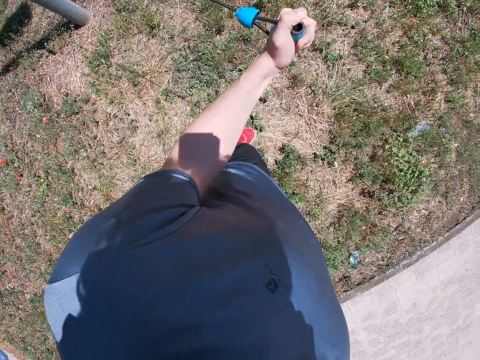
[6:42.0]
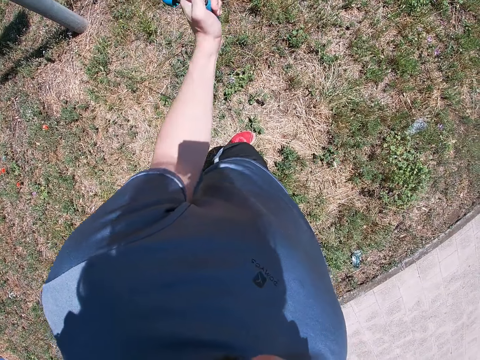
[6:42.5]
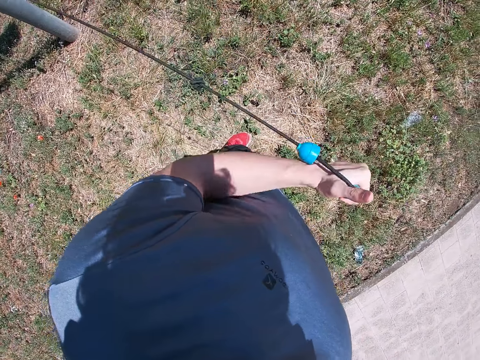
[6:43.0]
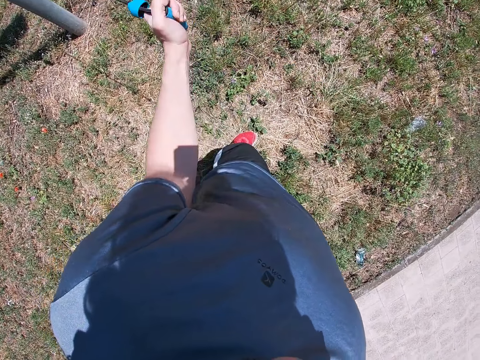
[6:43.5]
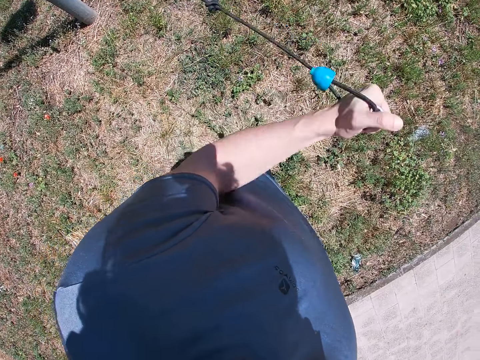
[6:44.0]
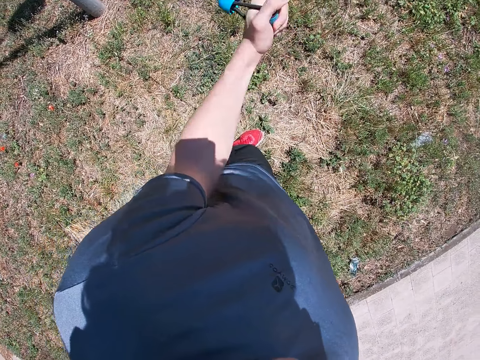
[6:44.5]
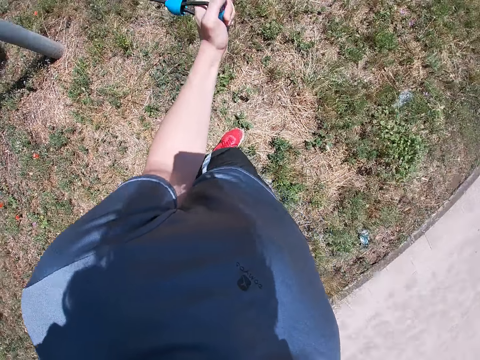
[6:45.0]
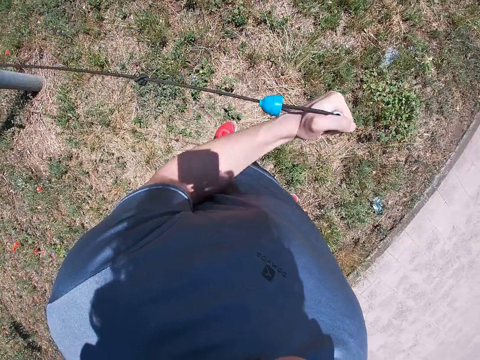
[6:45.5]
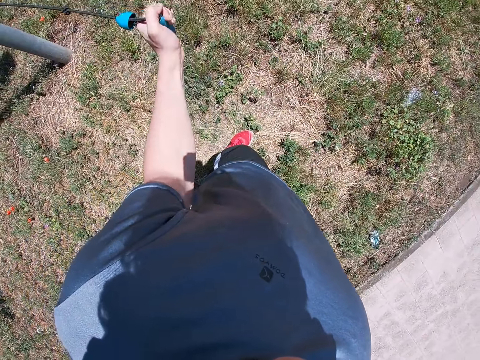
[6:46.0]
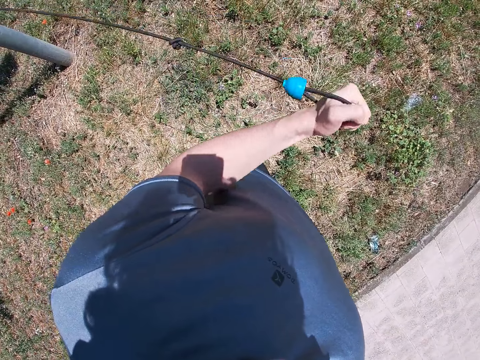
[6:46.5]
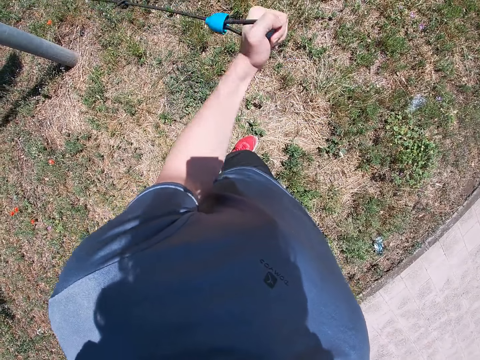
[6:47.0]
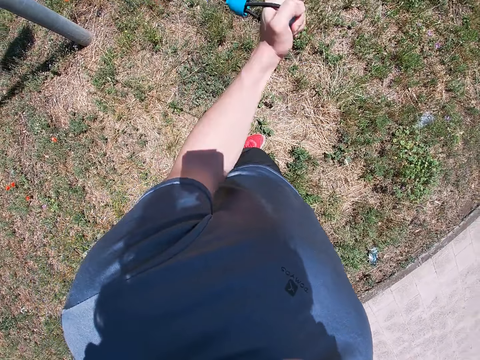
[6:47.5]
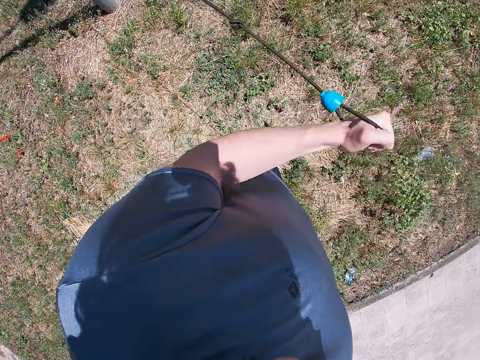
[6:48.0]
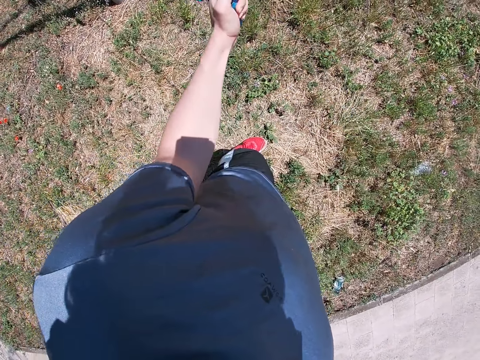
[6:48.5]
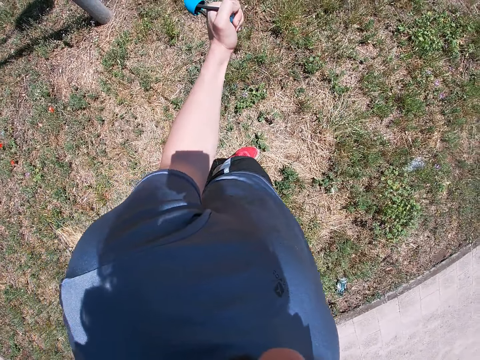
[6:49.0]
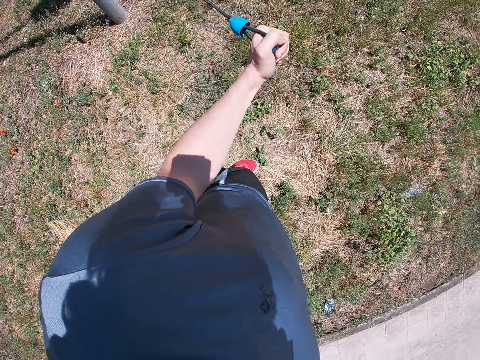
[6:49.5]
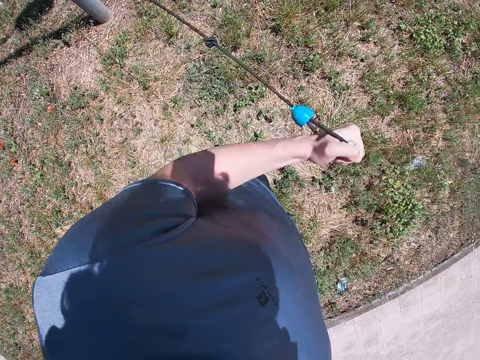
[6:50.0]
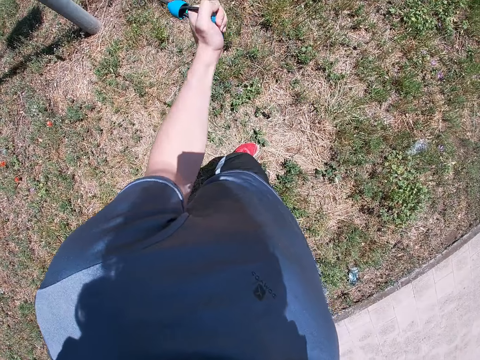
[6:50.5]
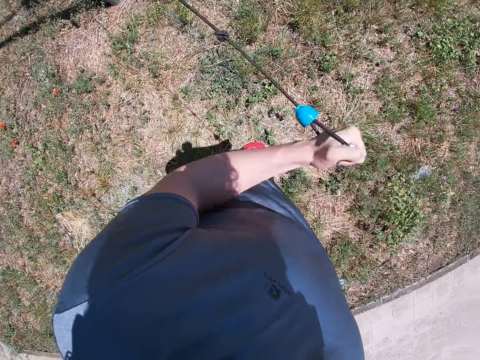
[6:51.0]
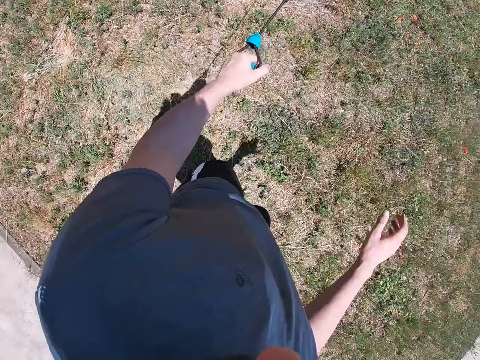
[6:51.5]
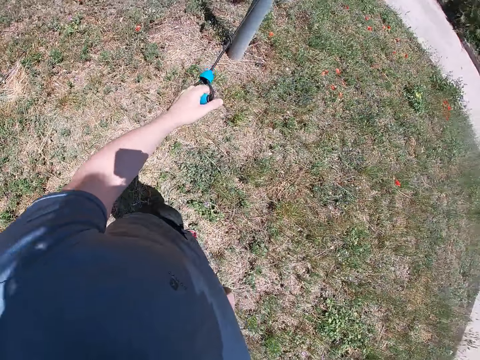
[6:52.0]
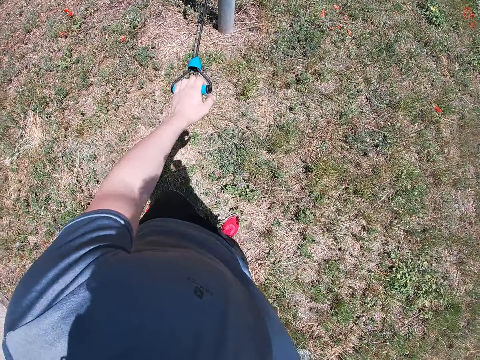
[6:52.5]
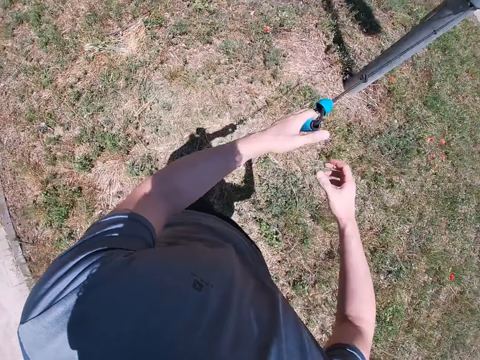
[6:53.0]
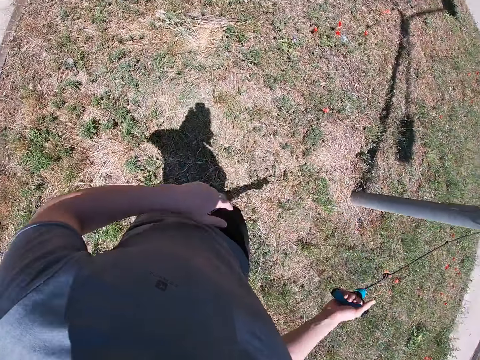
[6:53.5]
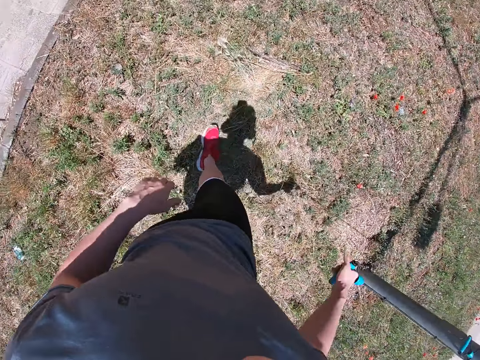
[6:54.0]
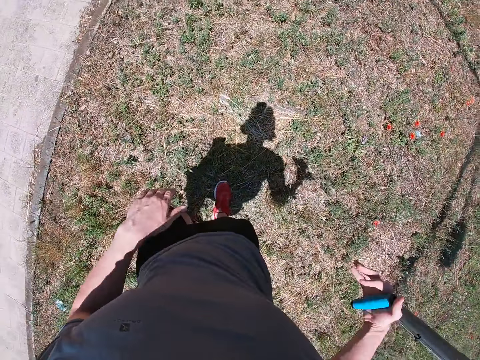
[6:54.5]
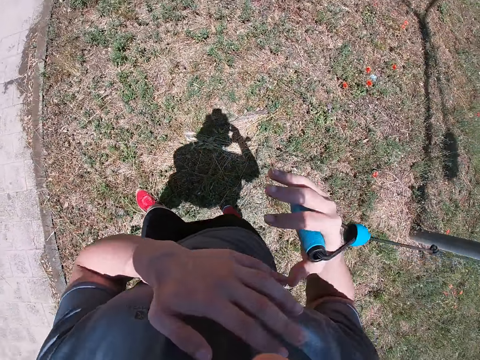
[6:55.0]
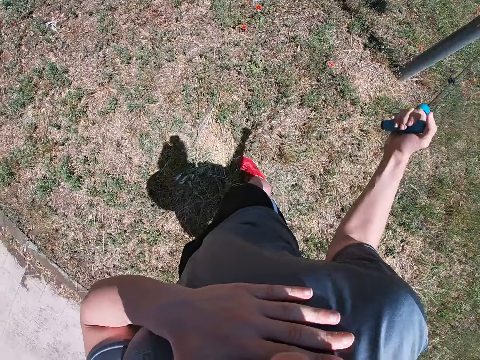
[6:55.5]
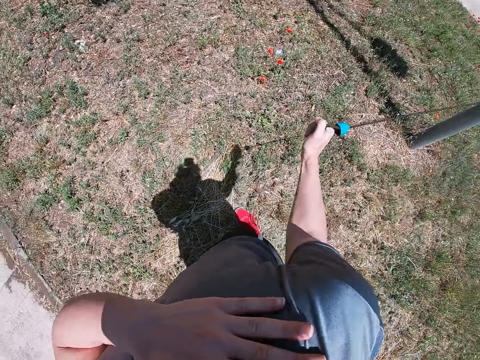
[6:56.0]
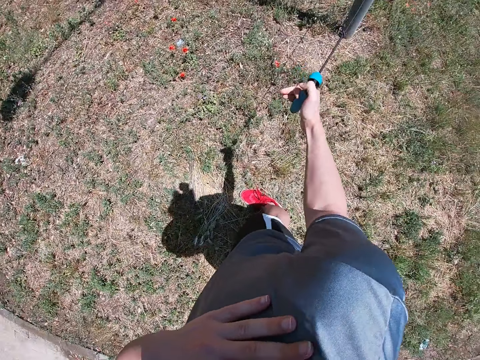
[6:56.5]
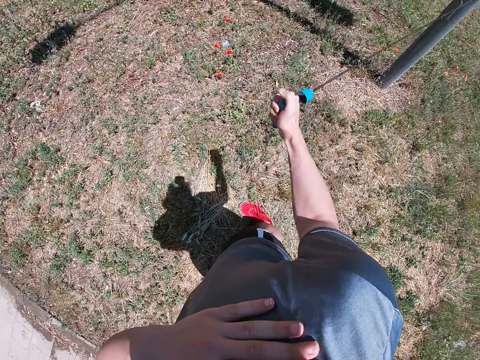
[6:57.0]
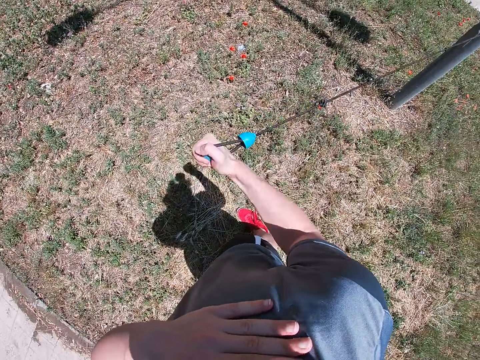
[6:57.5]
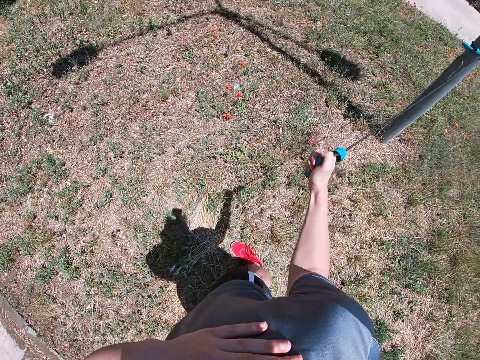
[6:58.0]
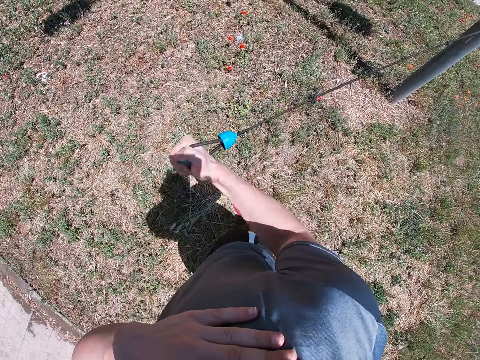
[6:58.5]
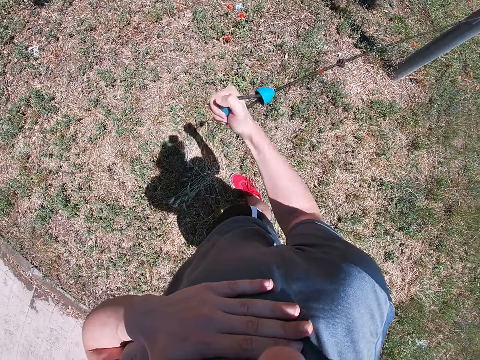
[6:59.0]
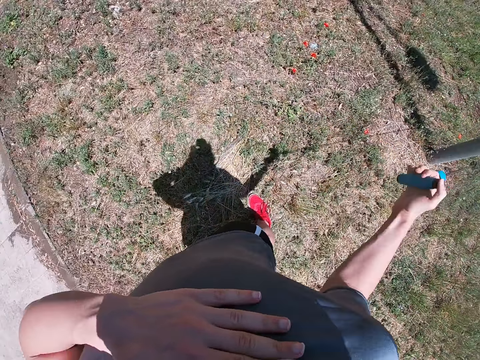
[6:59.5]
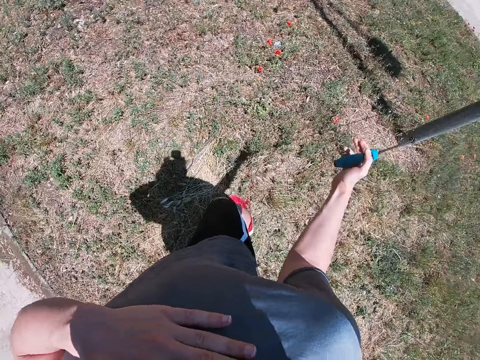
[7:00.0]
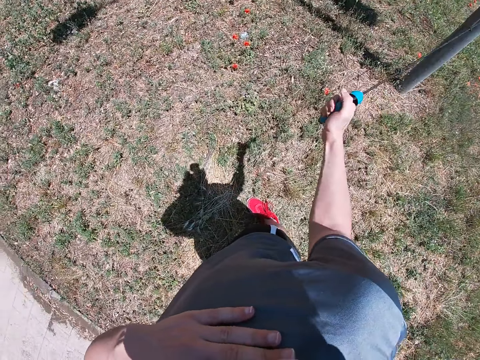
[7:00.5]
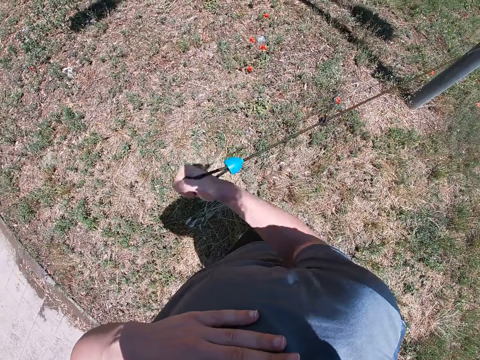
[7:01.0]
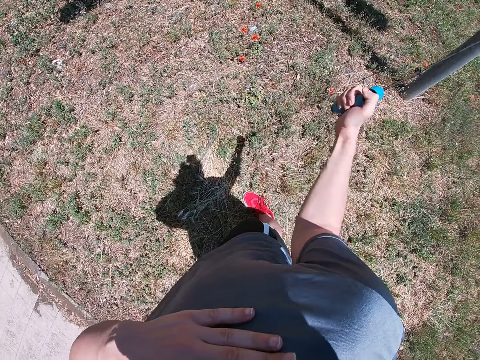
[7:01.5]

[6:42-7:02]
The camera wearer holds the other end of the fitness elastic rope with his right hand. He pulls the rope with his right hand. He puts his left hand on the chest. He exercises his right hand with the fitness elastic rope.

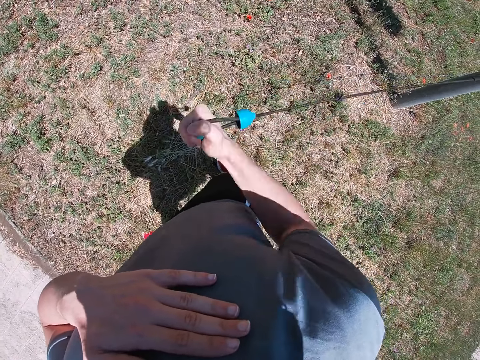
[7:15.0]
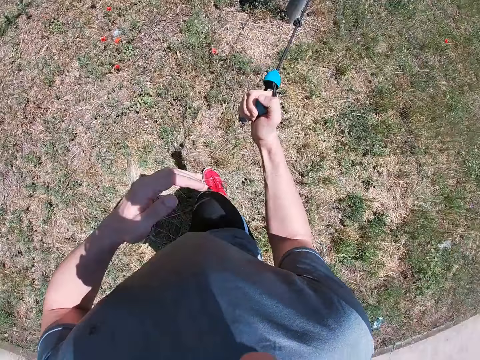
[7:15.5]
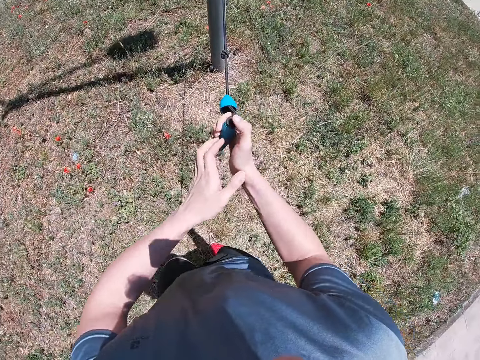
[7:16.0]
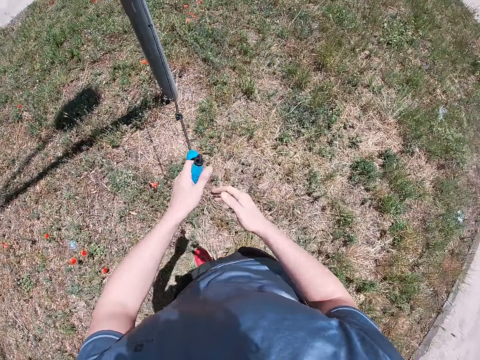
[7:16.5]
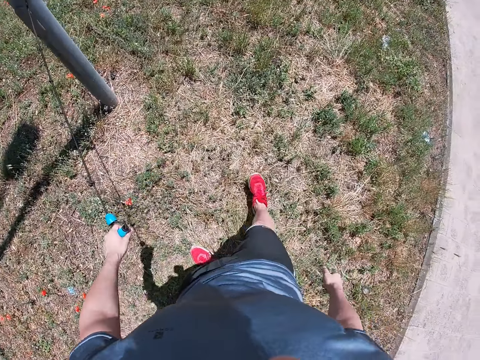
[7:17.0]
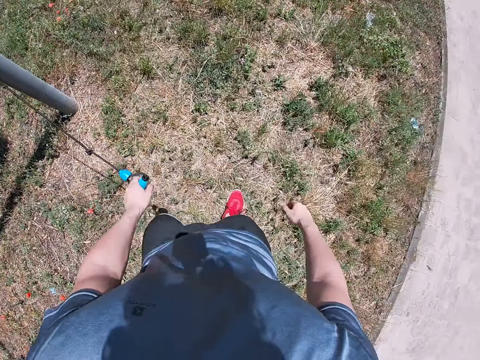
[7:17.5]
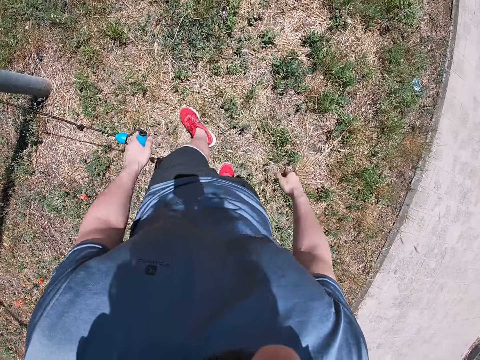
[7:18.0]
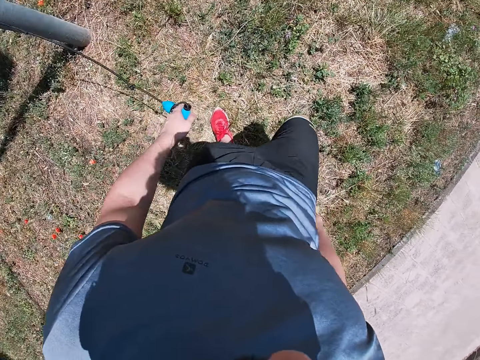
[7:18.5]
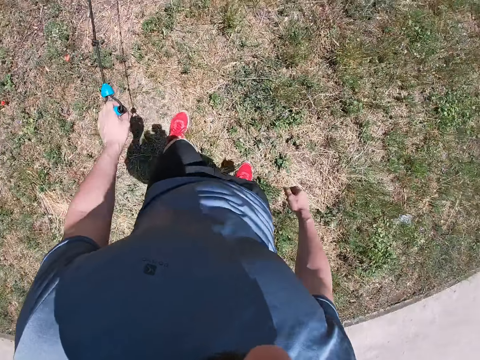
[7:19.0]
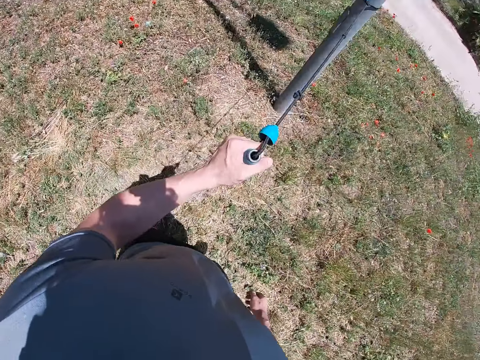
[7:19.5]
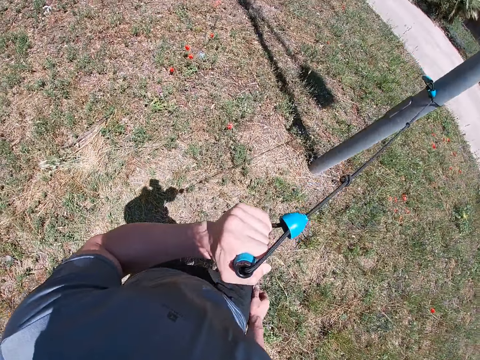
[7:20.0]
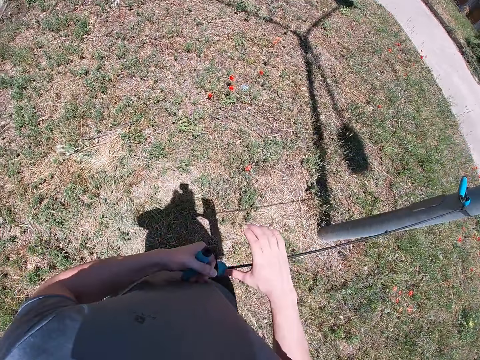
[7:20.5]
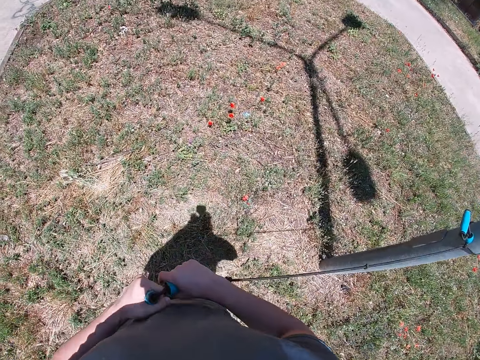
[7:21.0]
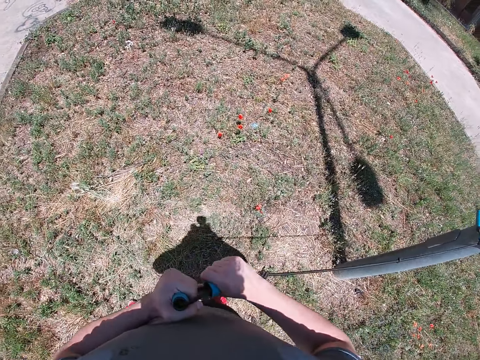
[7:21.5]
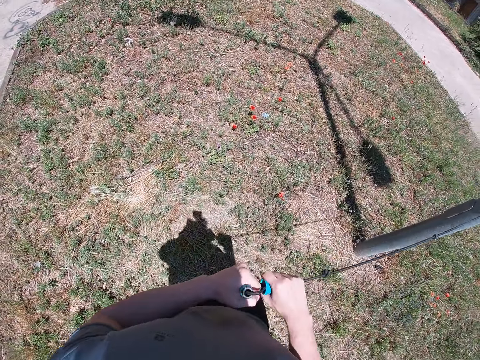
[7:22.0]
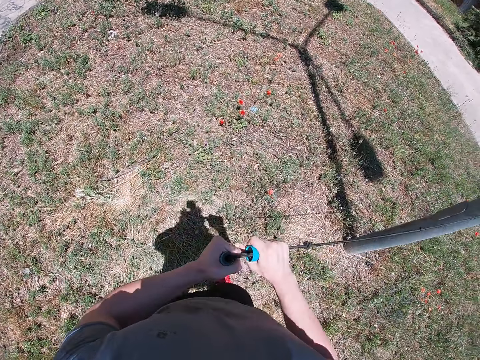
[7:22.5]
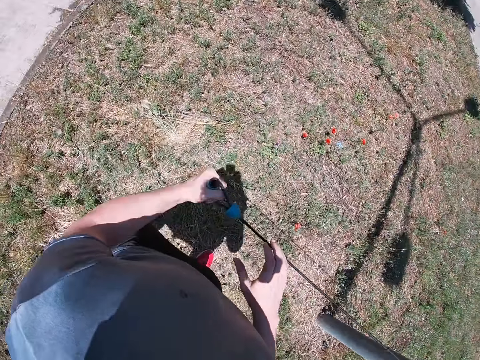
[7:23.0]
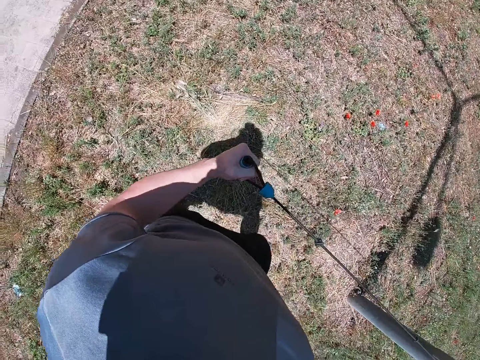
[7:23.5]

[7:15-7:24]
The camera wearer holds the other end of the fitness elastic rope with his left hand. He takes three steps forward. He pulls the fitness elastic rope upward with his left hand. He holds the fitness elastic rope with both hands. He exercises his left hand with the fitness elastic rope.
